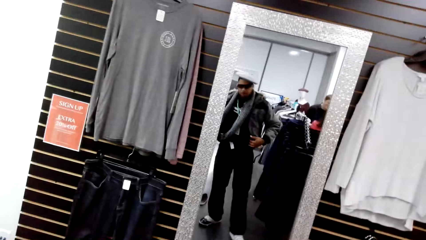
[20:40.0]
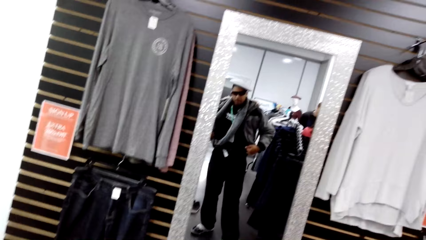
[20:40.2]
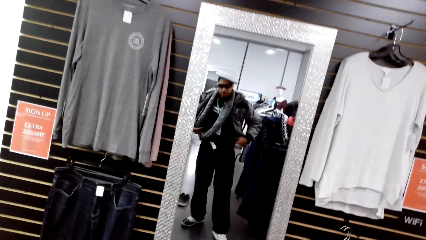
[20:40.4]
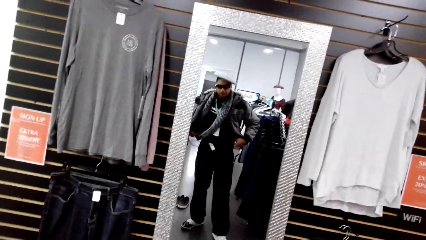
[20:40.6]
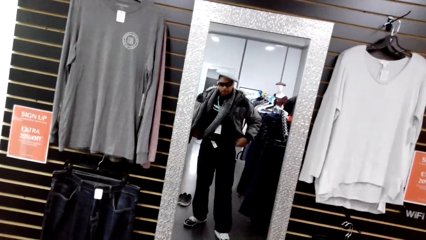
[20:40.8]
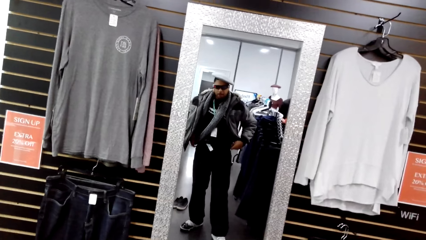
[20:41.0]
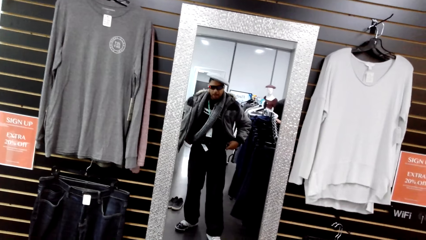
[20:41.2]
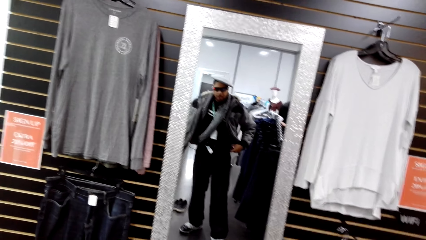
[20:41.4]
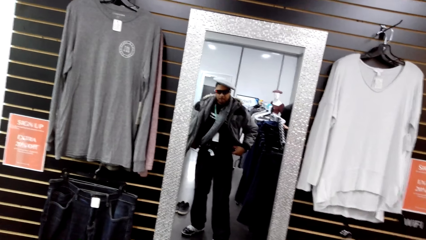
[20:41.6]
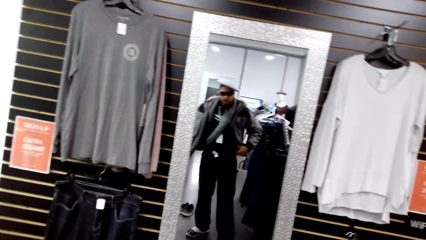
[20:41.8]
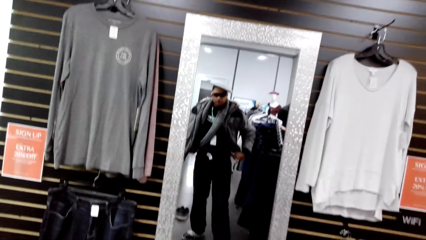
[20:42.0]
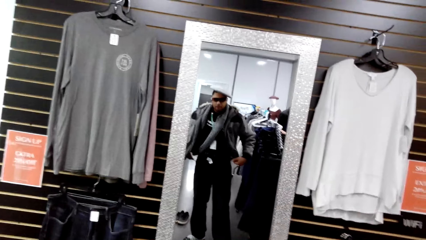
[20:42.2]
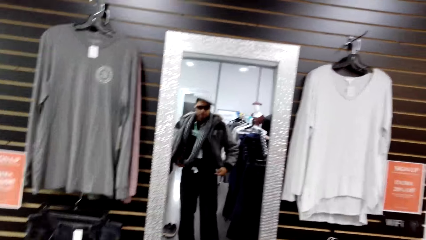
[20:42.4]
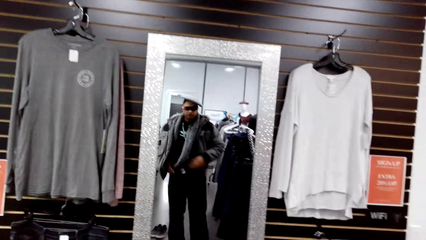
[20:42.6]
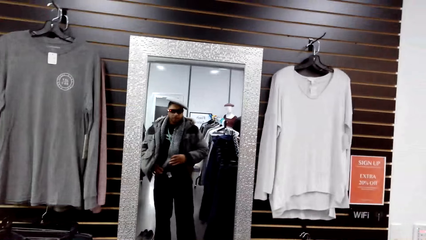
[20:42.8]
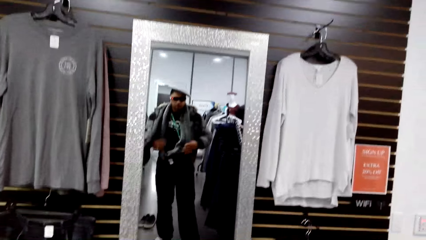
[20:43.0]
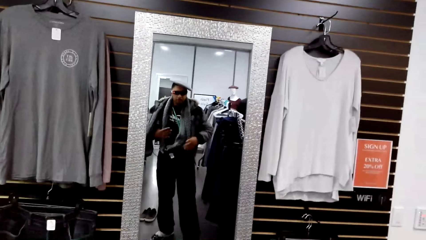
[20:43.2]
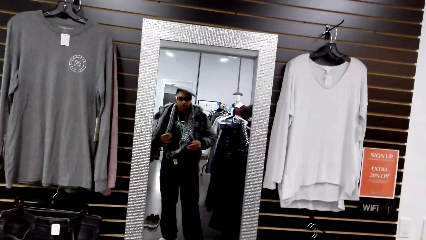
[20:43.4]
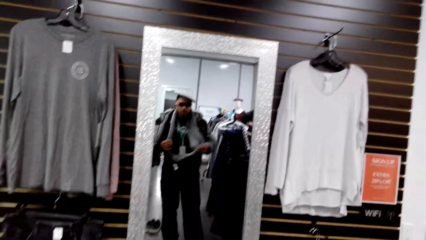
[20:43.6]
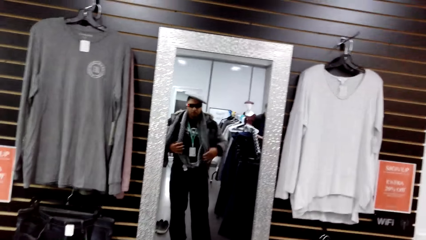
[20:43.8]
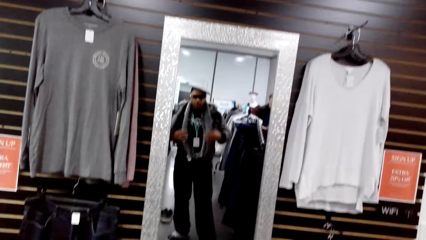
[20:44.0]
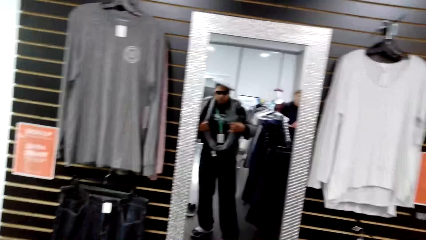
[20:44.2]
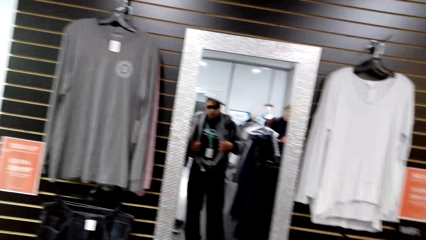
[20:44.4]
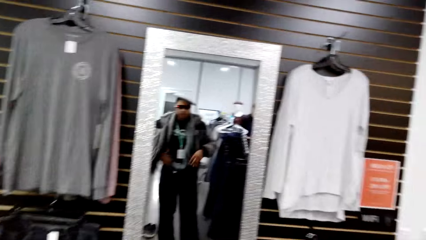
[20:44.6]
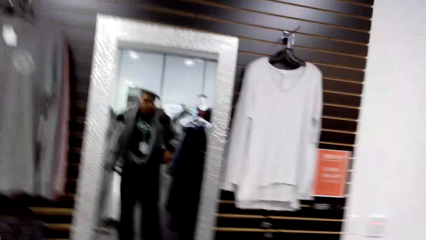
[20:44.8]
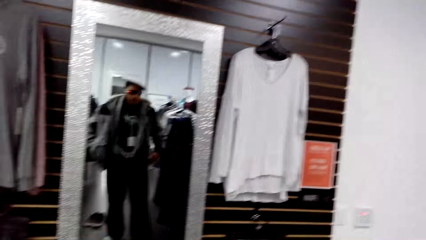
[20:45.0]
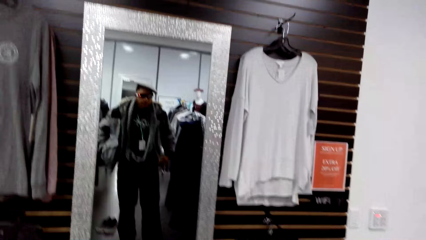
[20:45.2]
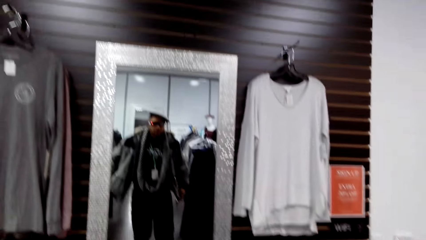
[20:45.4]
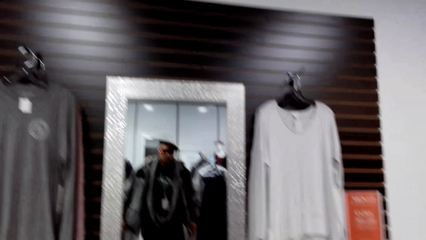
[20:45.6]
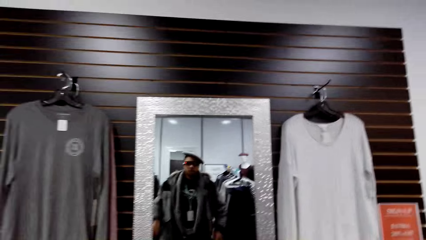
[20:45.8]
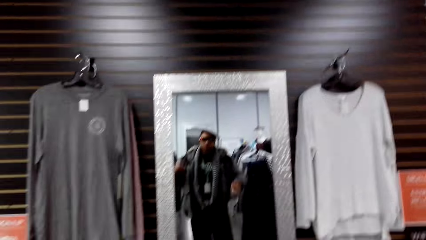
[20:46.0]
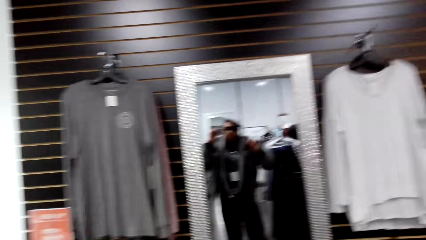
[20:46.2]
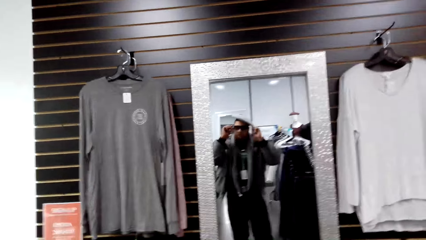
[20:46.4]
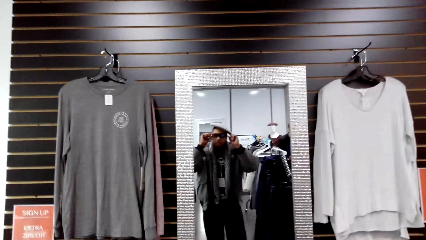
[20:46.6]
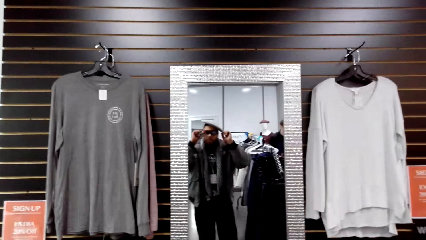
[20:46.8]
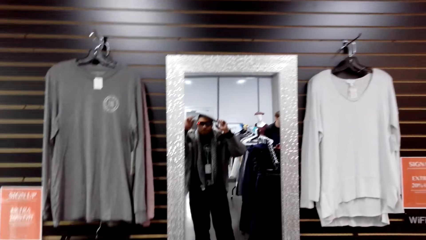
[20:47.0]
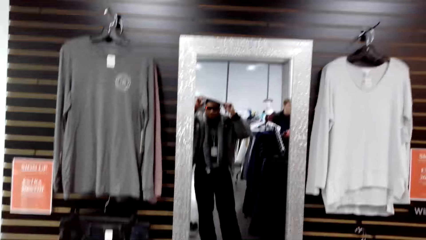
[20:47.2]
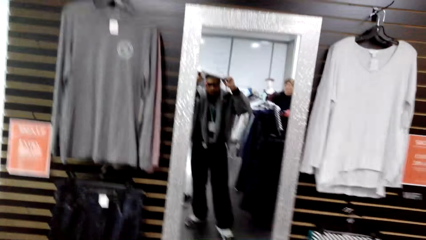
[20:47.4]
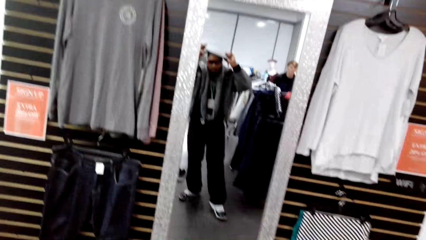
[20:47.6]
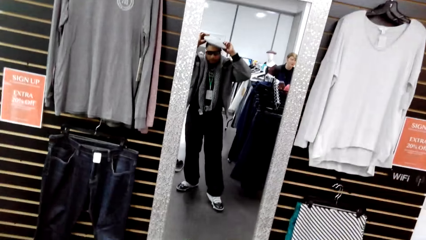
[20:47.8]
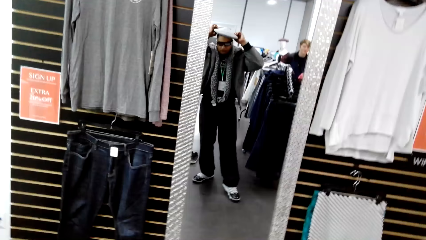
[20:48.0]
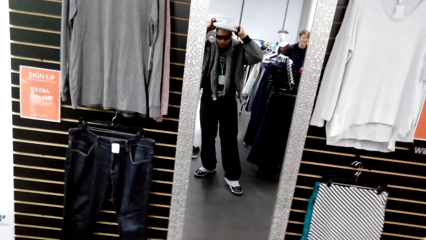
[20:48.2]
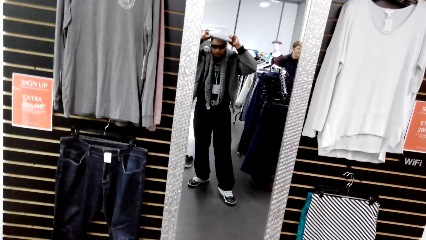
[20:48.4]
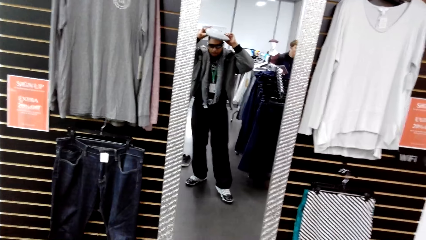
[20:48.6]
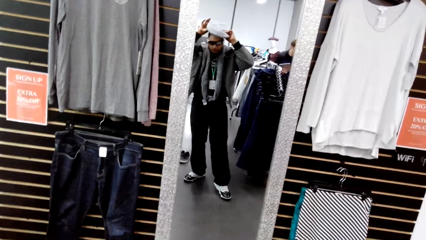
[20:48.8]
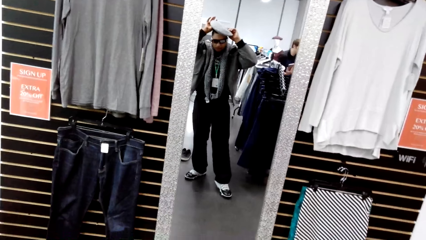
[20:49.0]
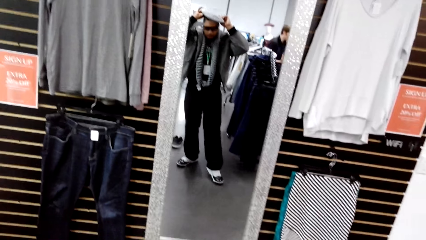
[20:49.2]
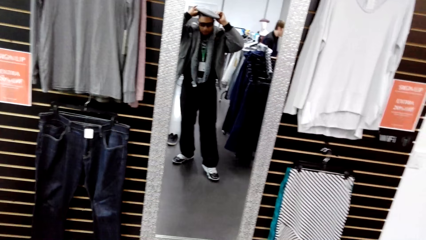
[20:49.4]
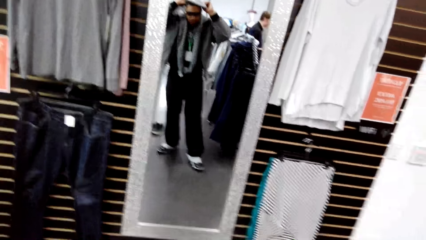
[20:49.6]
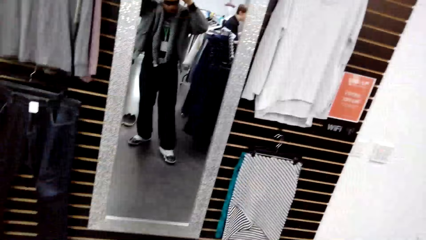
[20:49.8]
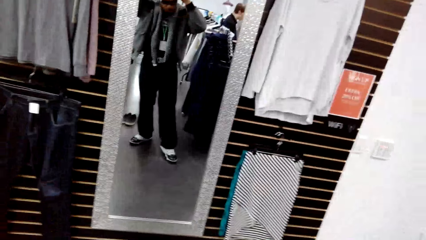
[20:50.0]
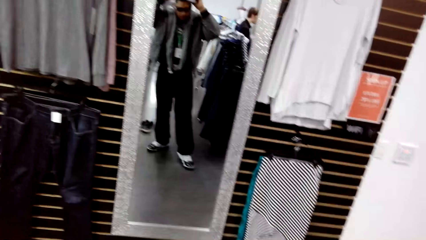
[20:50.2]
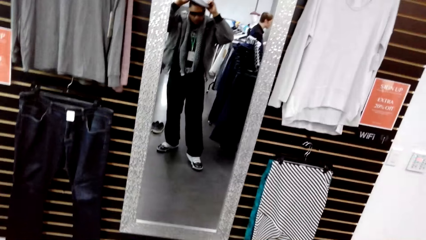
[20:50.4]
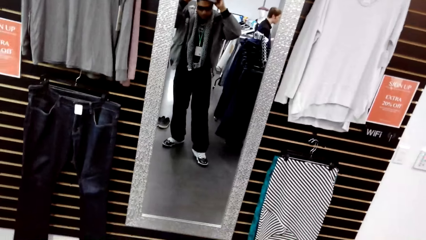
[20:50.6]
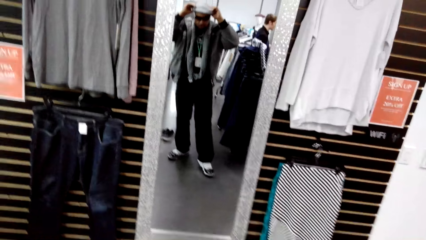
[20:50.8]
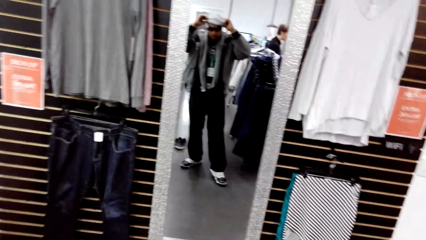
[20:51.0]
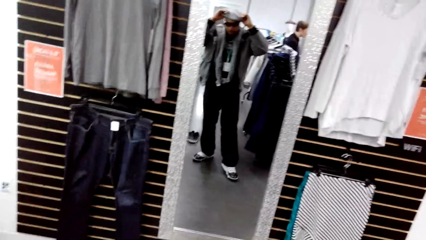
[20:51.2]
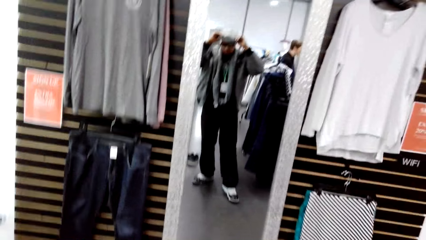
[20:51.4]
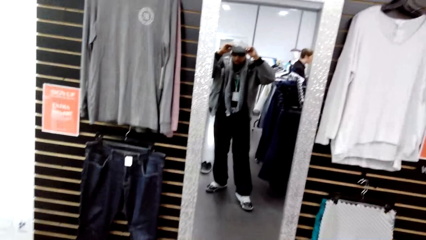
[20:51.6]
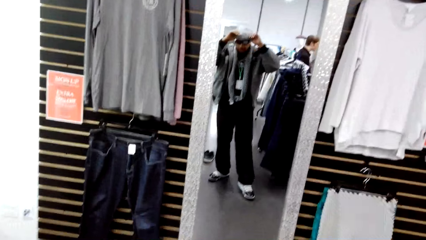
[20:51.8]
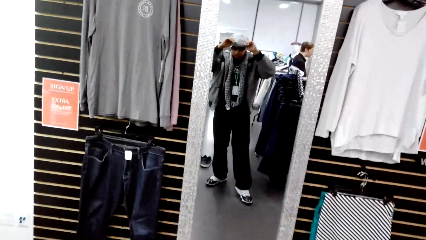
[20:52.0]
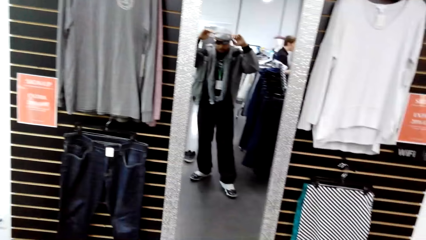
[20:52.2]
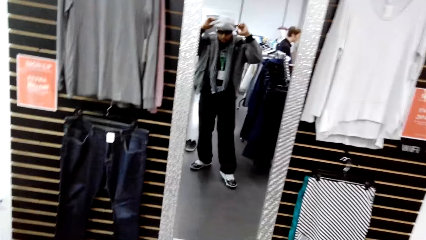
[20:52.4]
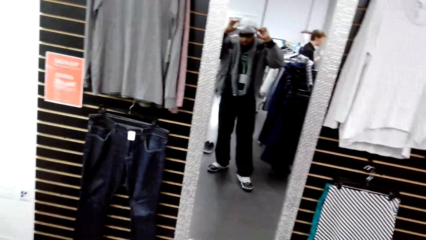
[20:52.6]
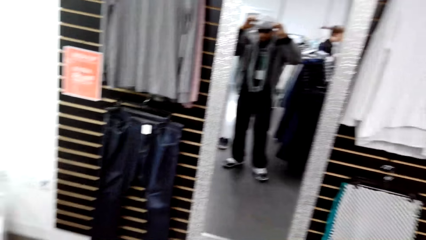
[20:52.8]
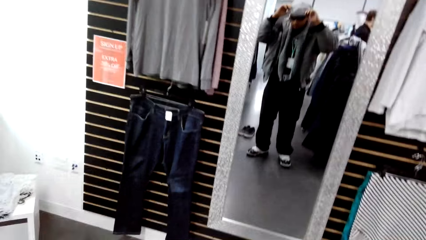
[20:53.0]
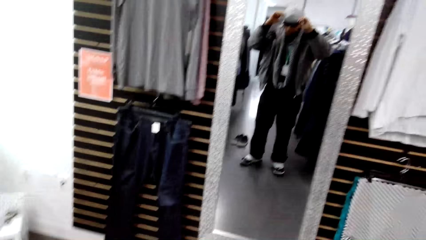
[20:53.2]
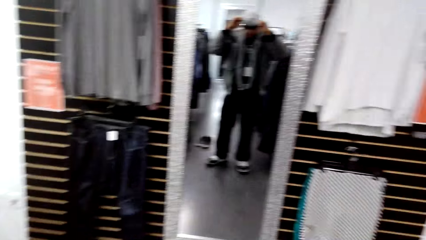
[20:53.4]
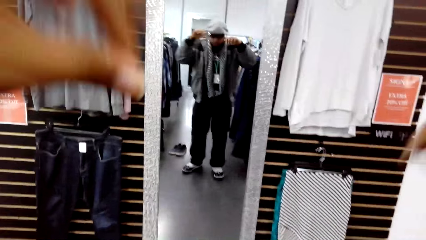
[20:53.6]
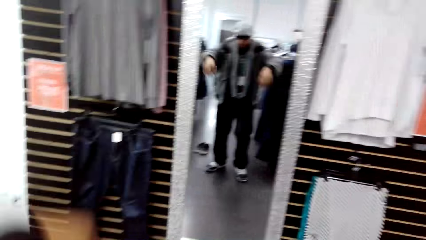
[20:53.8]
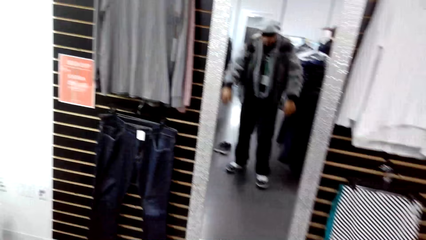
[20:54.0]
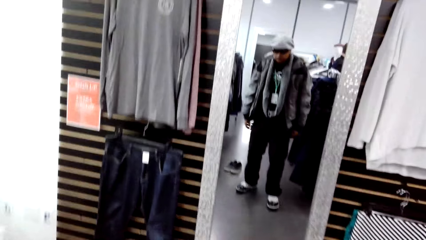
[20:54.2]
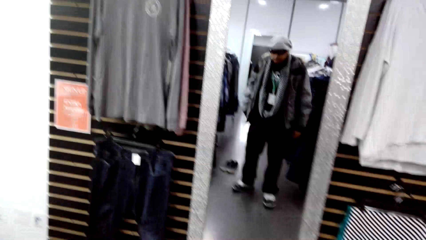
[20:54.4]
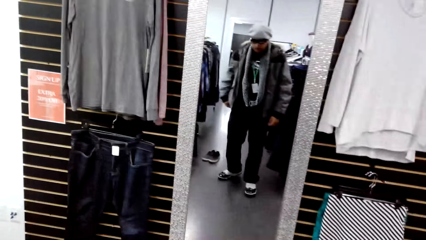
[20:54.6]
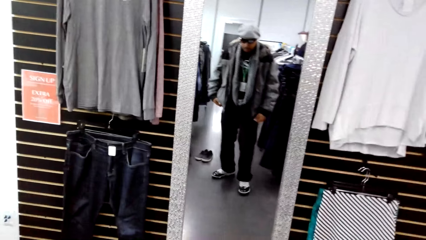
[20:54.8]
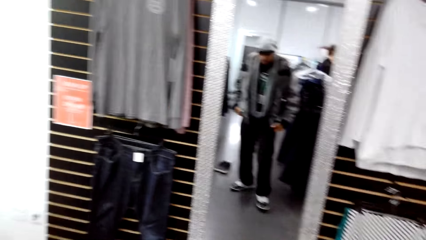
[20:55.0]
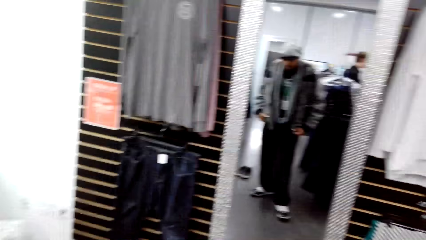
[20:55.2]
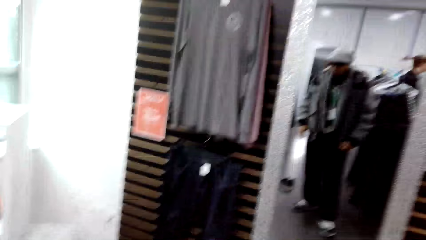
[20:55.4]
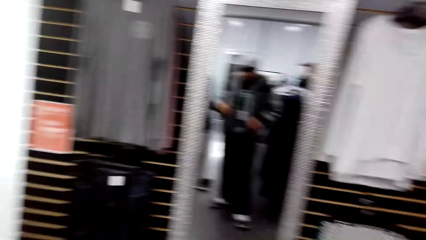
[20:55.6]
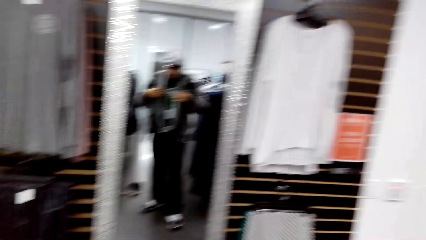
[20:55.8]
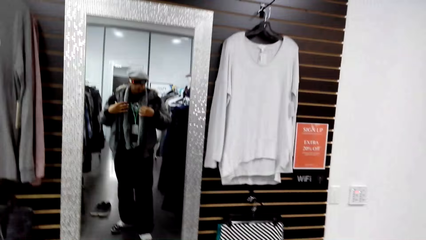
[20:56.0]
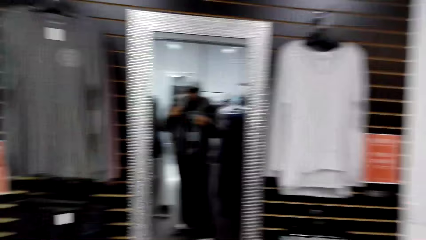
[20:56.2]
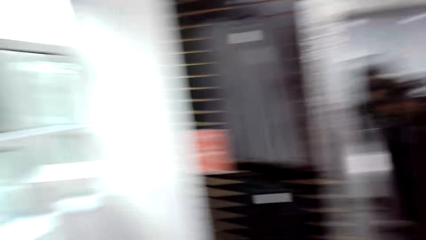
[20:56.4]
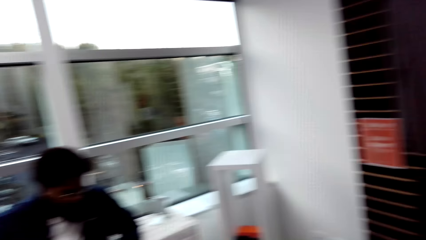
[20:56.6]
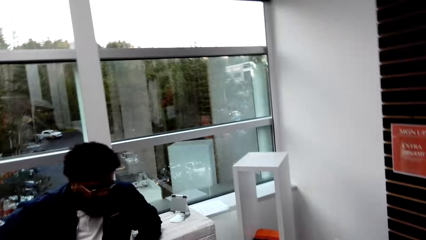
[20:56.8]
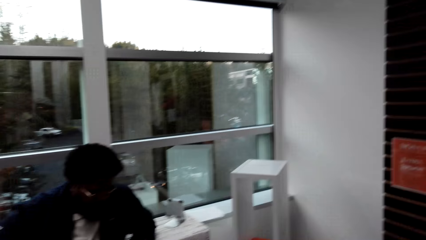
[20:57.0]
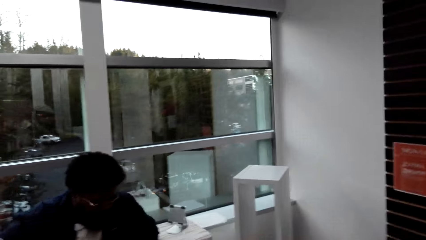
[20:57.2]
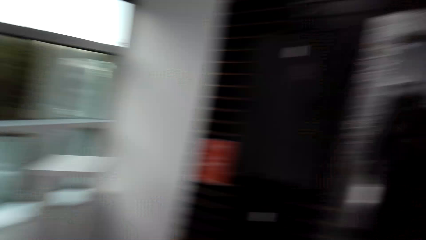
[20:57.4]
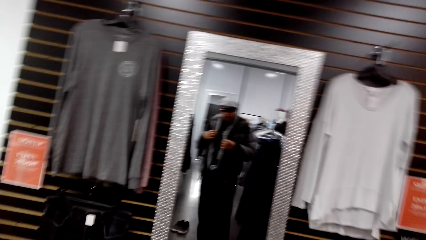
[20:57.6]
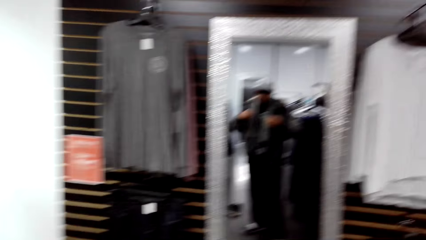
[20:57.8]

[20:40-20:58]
The camera wearer adjusts his dress with his hands. He adjusts a muffler with his hands. He adjusts the camera on his head with his hands. He adjusts the hat with his hands. He lowers his hands. He raises his hands.
